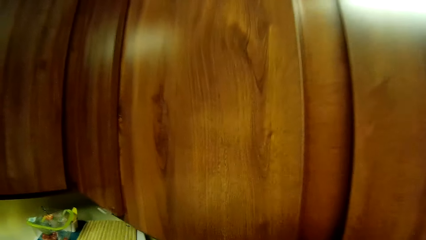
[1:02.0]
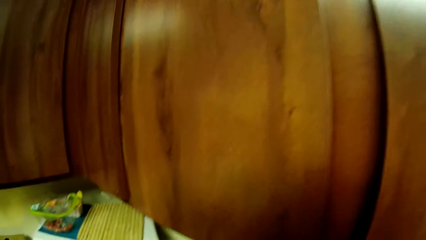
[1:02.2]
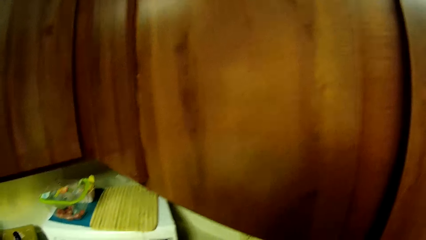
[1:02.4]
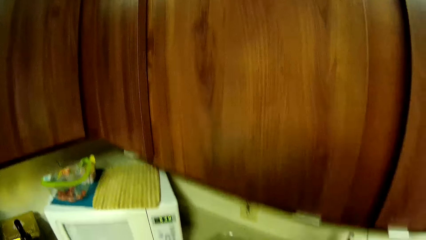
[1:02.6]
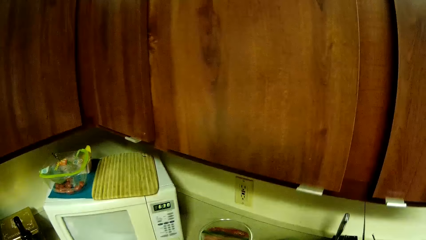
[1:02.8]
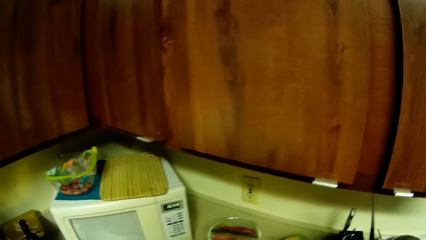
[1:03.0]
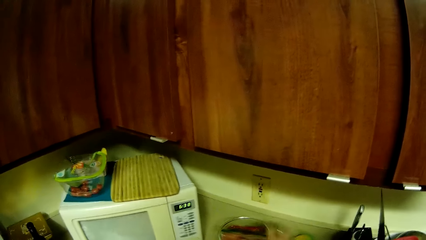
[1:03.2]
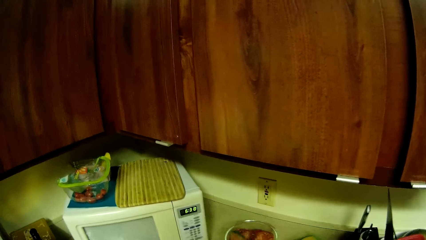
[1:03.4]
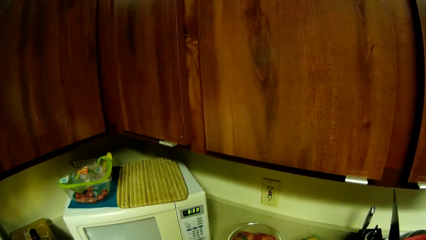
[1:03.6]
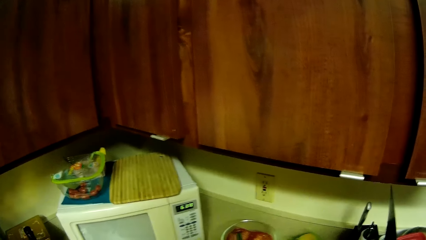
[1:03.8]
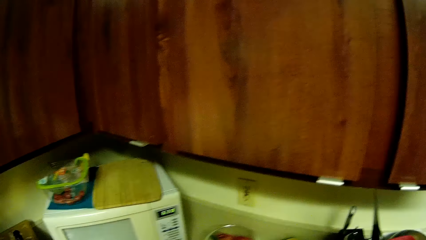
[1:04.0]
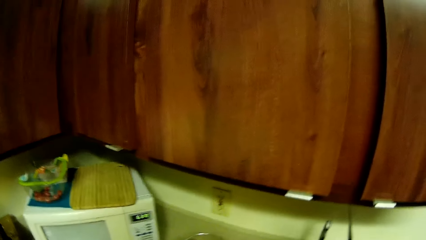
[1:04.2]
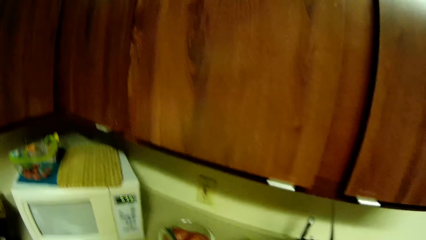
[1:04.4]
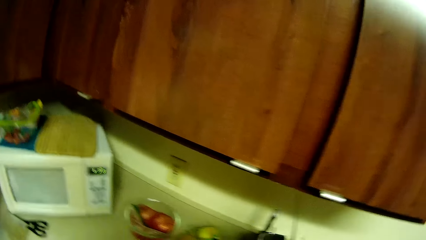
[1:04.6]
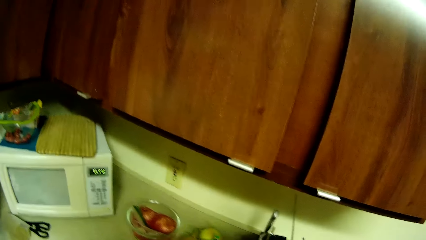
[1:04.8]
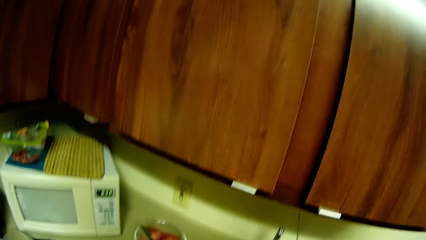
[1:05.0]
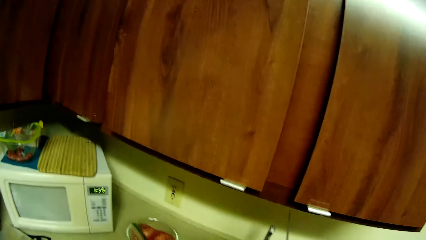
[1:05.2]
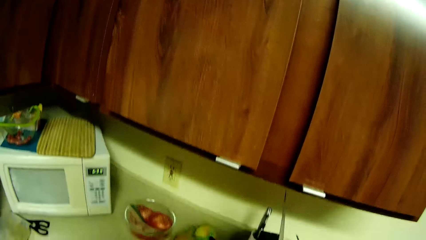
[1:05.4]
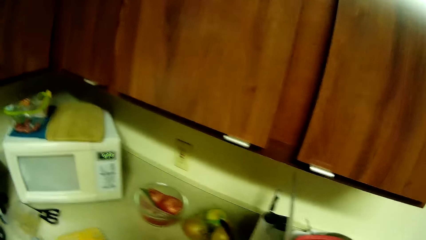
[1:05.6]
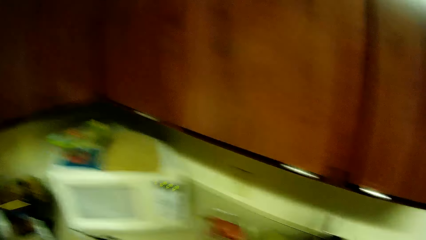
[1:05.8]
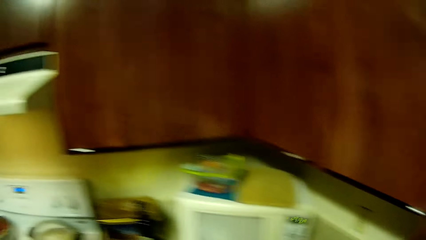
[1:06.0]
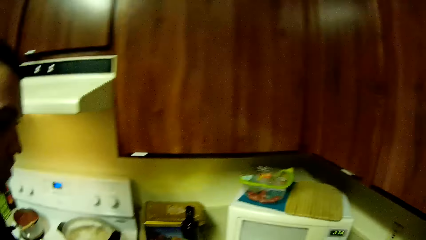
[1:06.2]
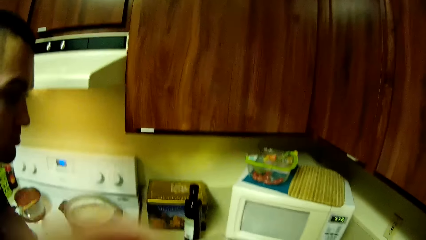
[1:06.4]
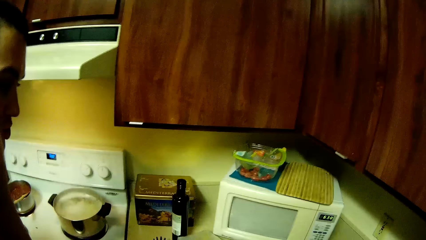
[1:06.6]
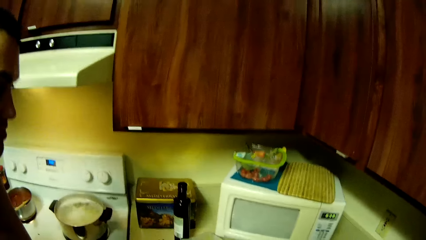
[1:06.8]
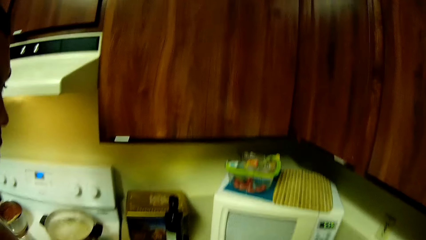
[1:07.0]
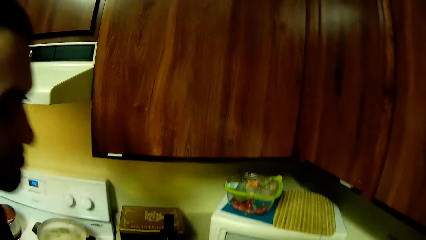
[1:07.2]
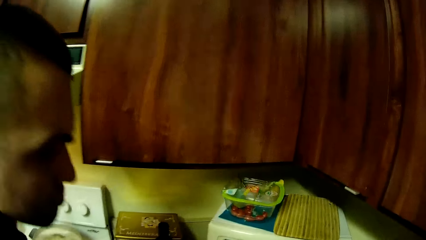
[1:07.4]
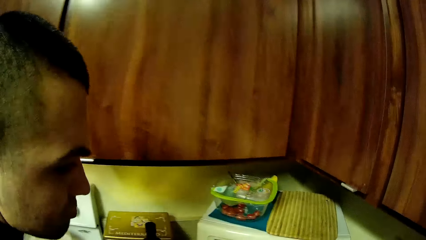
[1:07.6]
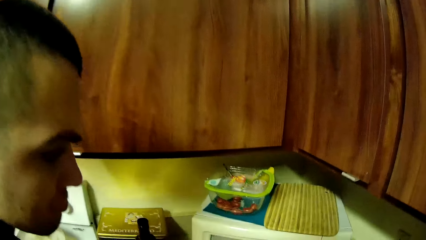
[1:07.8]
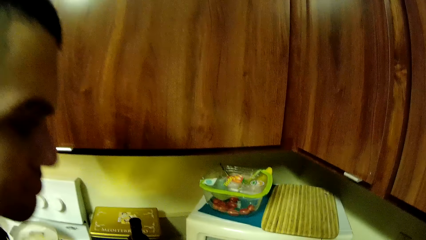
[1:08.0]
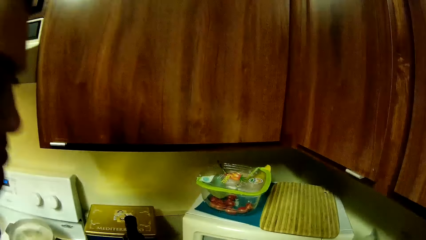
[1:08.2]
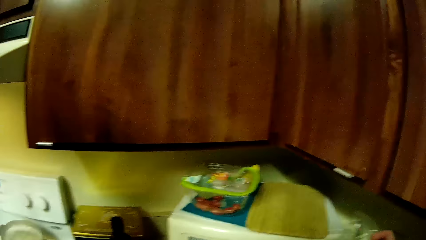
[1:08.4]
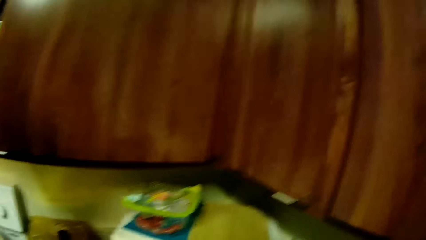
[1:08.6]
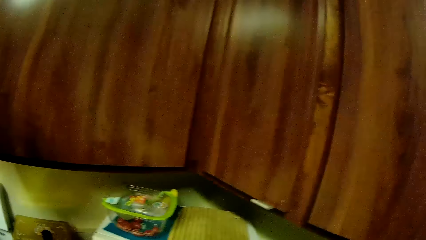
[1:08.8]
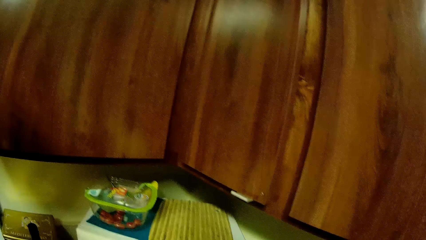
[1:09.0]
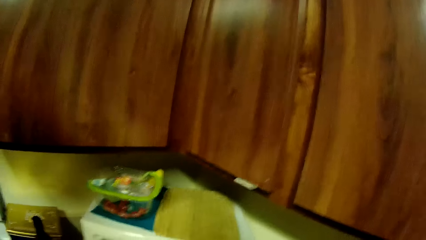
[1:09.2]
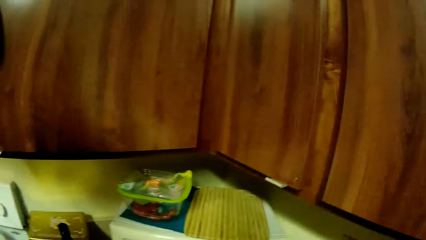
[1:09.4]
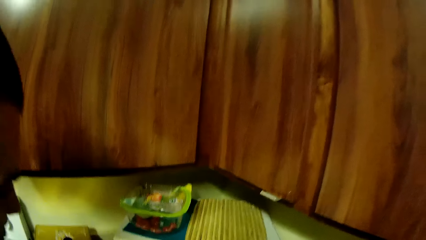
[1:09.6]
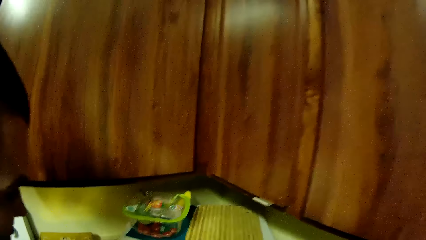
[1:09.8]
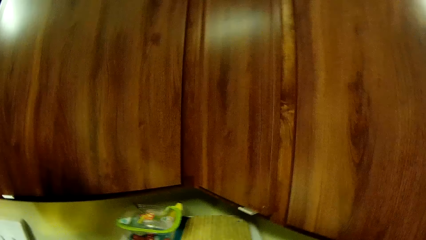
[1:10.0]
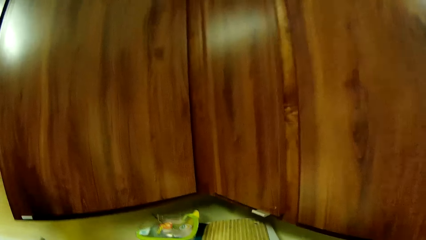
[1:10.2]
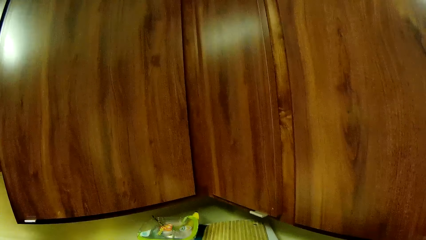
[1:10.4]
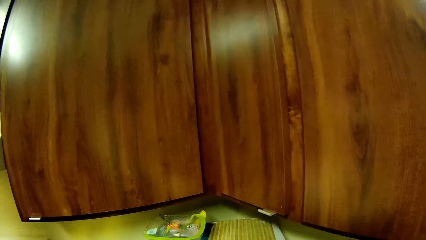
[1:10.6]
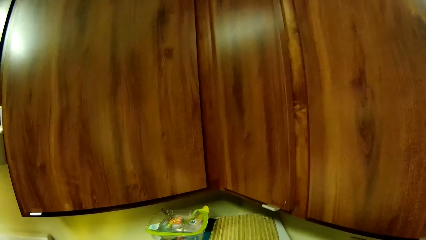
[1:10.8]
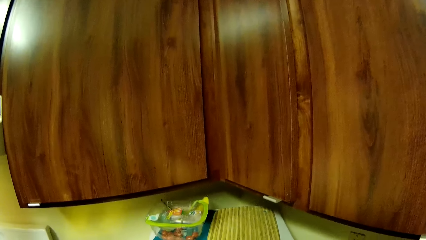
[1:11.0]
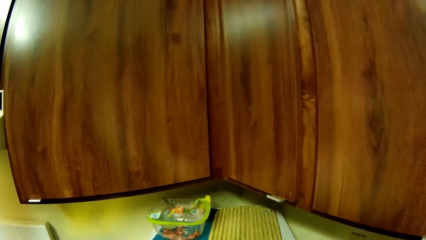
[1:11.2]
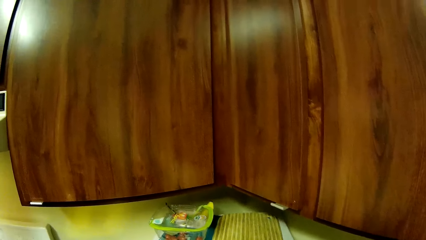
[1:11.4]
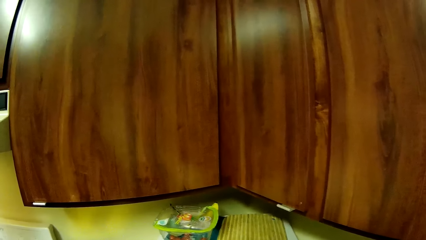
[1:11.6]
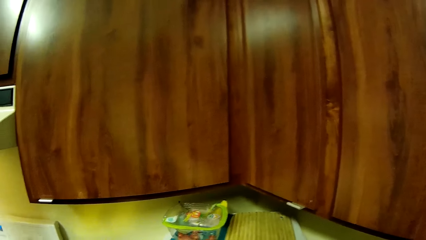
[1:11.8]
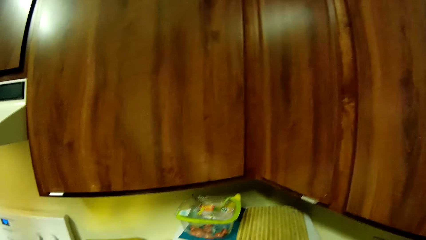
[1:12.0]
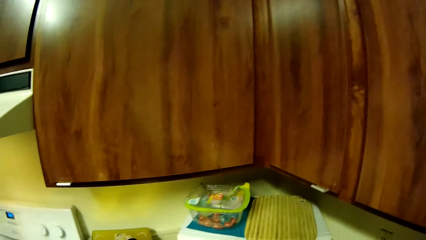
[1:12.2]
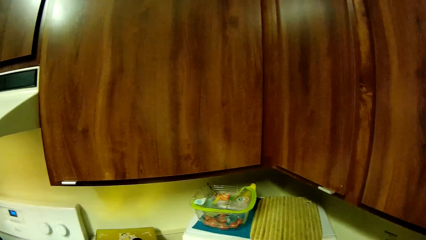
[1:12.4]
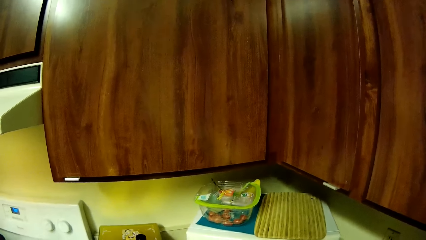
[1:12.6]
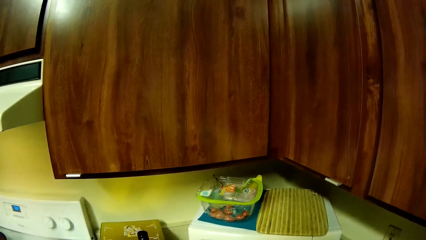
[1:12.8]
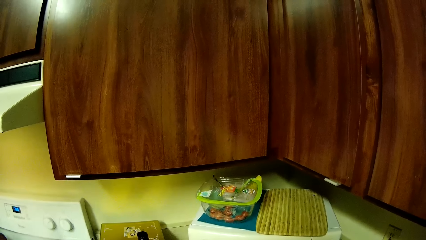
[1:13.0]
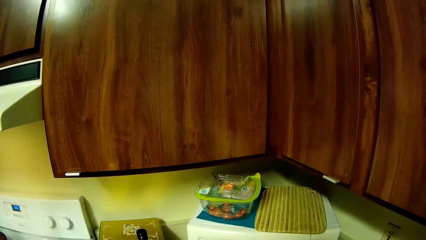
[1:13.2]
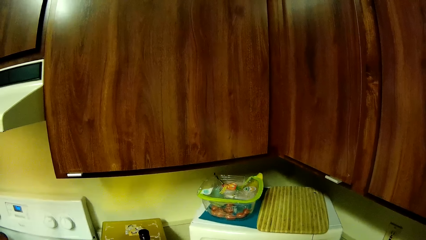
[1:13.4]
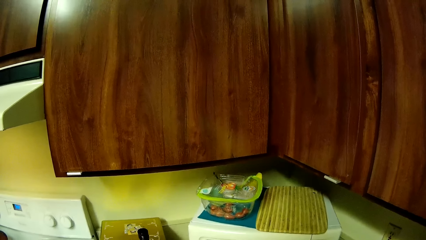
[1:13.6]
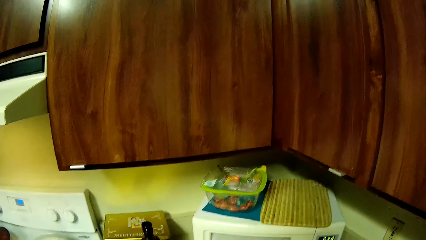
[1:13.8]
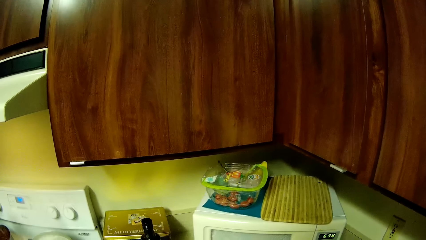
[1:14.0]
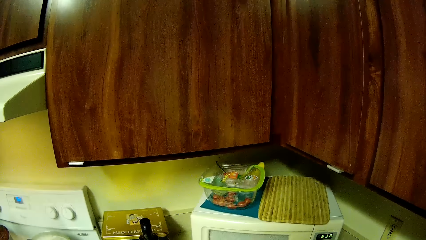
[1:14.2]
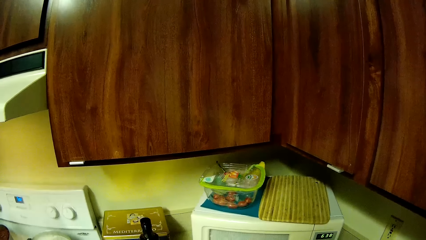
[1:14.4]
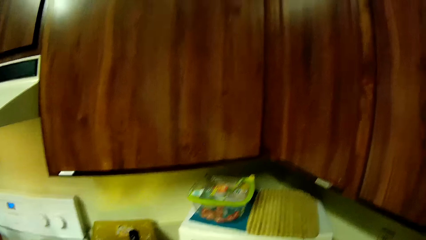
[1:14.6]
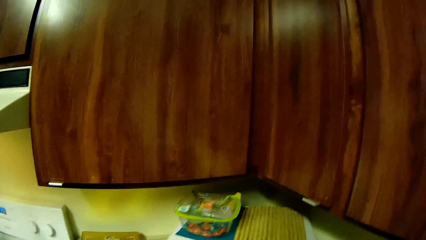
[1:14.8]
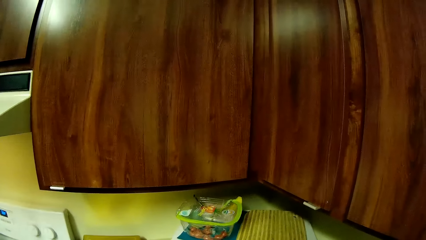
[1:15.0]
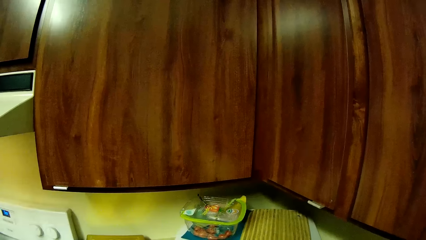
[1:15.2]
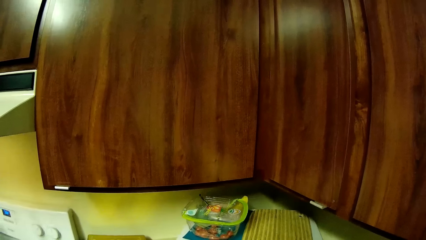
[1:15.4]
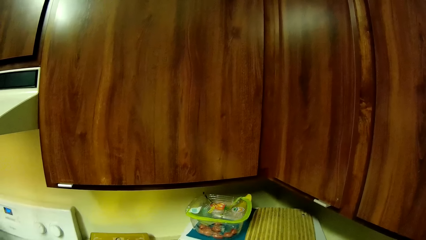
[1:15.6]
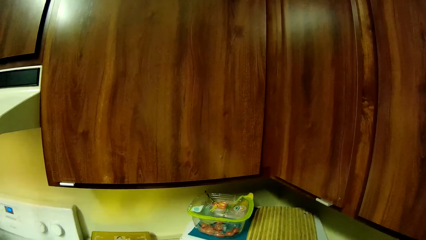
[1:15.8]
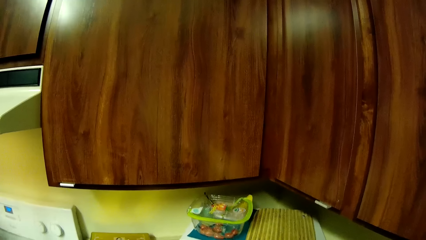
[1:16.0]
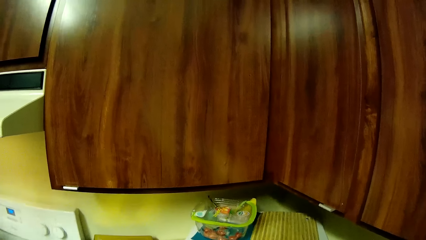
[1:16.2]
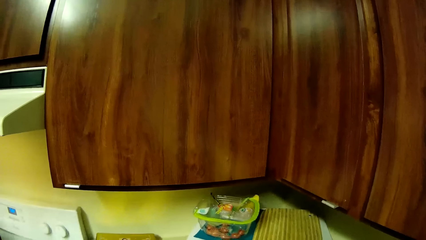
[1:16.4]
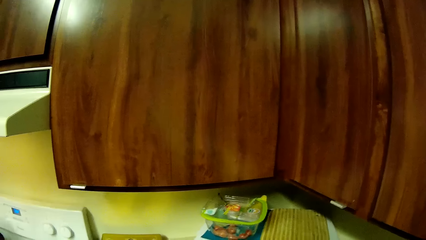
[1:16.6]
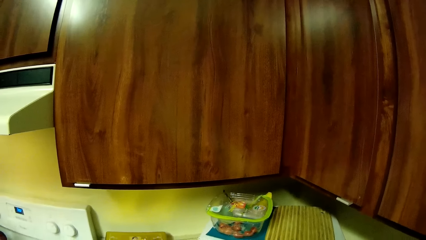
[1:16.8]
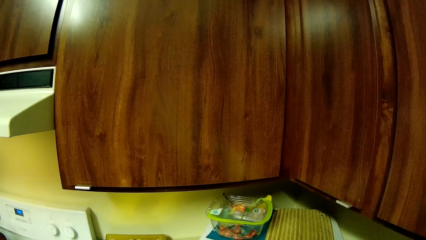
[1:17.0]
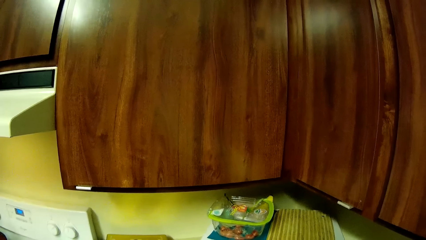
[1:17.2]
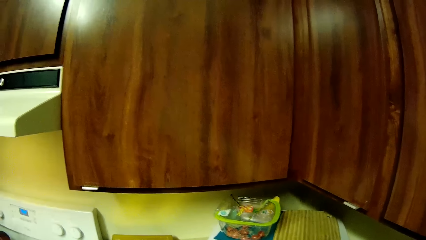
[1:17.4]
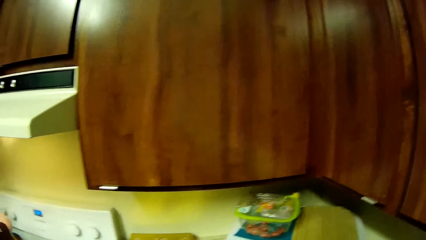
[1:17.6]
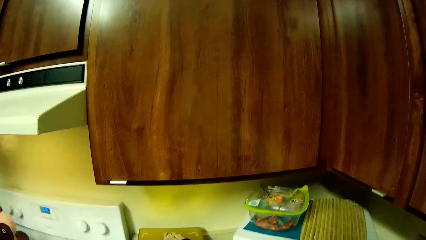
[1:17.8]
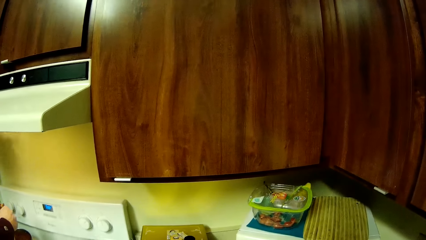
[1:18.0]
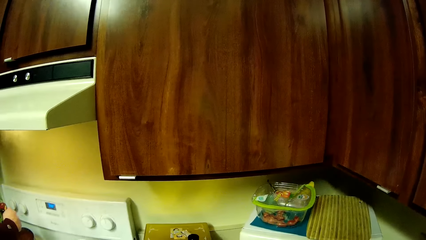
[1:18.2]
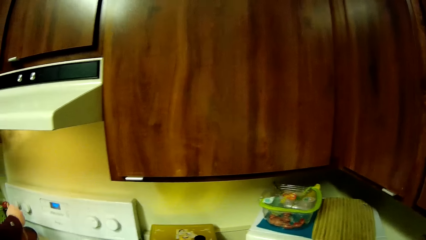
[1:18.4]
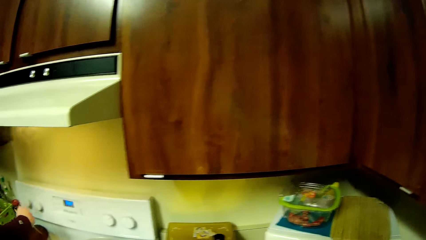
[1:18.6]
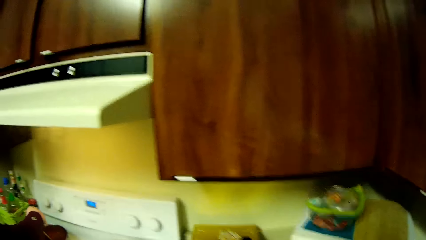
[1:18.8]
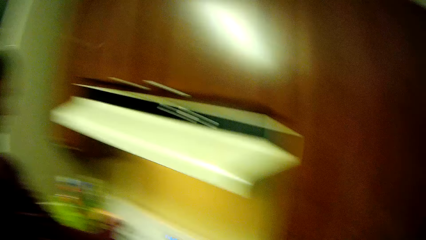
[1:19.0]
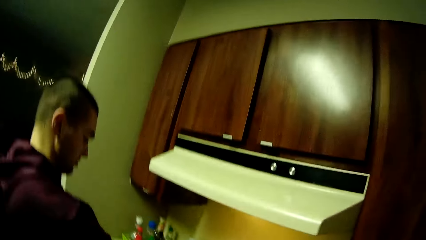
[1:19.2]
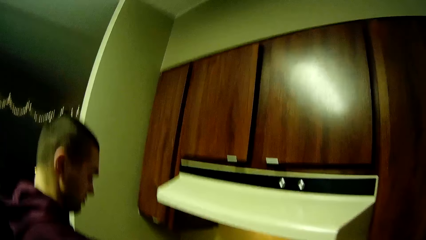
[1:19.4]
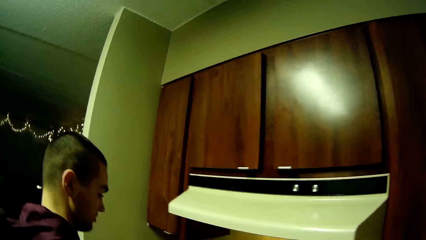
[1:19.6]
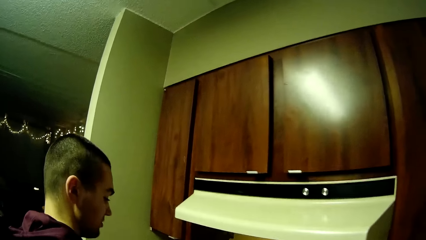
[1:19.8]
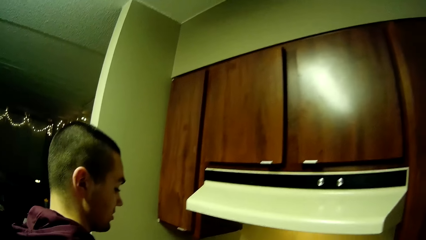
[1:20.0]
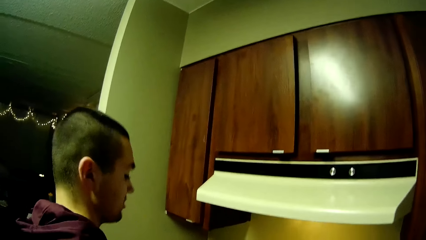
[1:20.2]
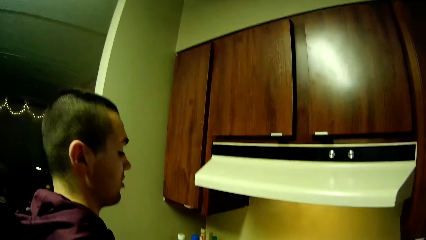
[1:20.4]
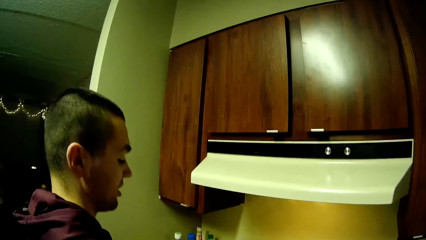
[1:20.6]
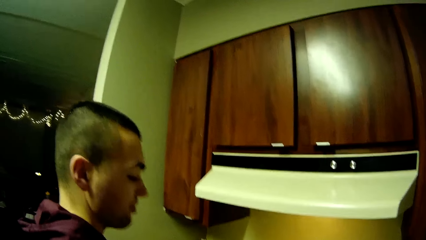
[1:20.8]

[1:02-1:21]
The camera wearer touches a bowl plate on a kitchen counter with her right hand. A man leans towards the kitchen surface and stirs in the pot.
